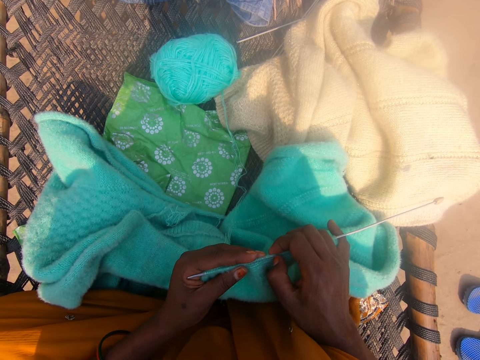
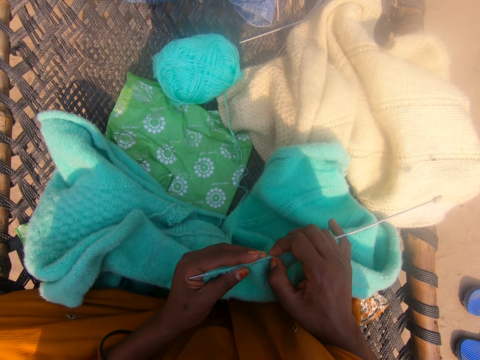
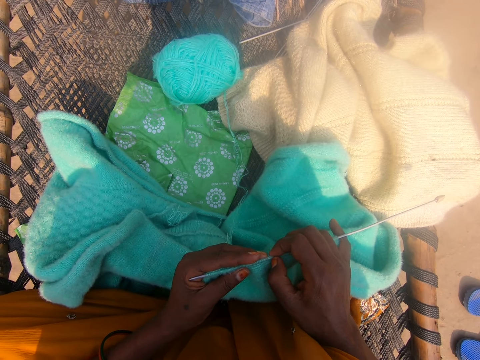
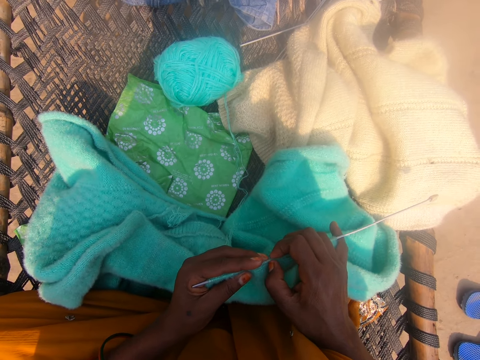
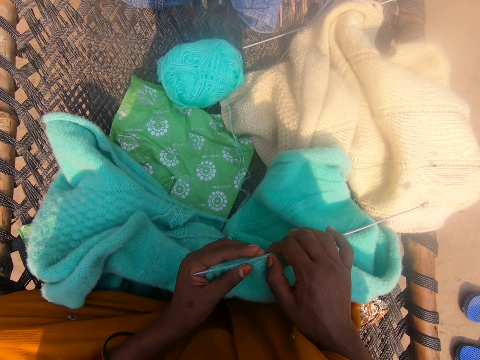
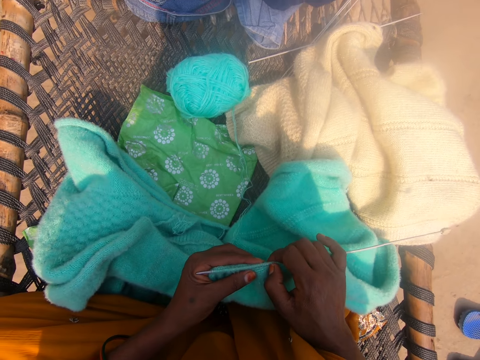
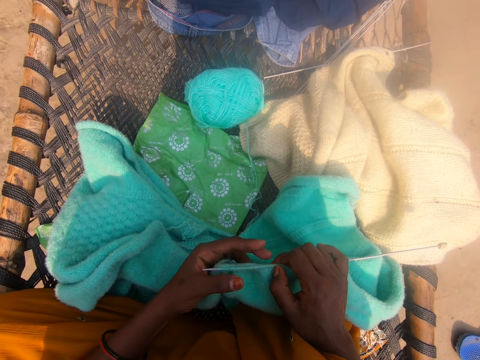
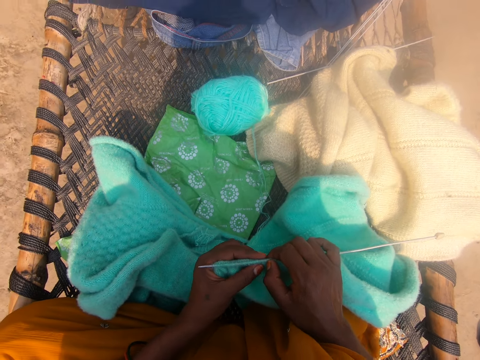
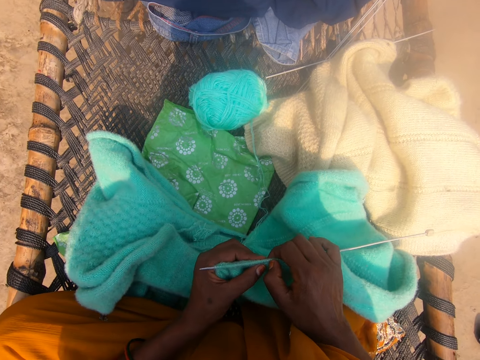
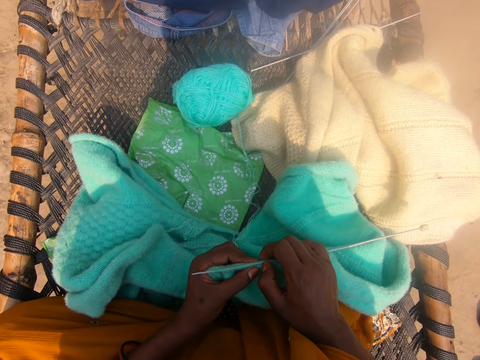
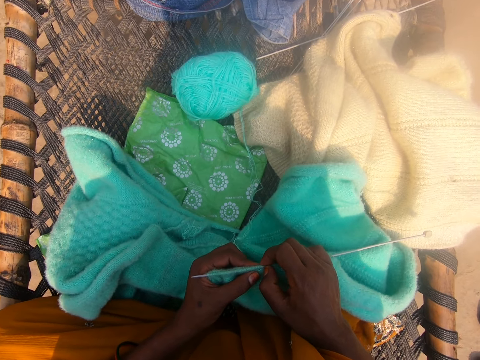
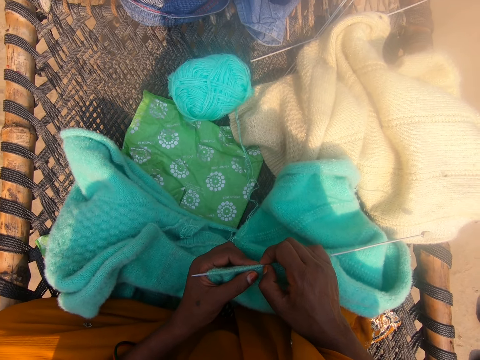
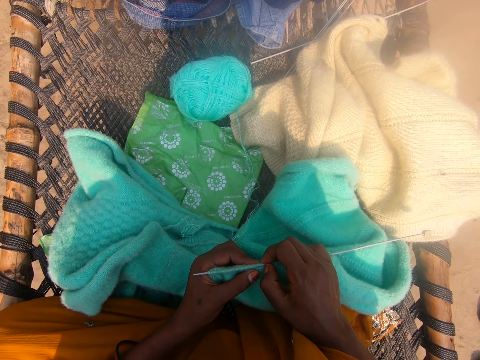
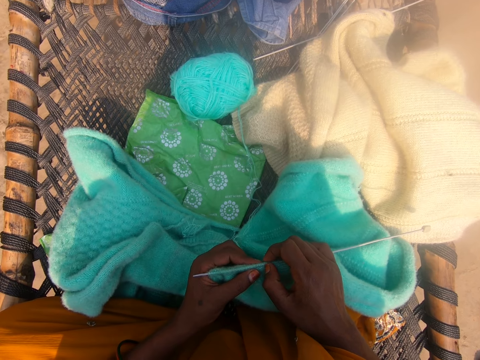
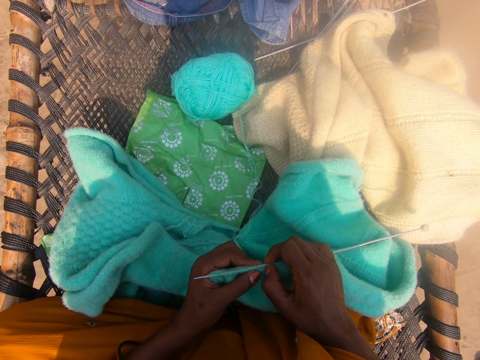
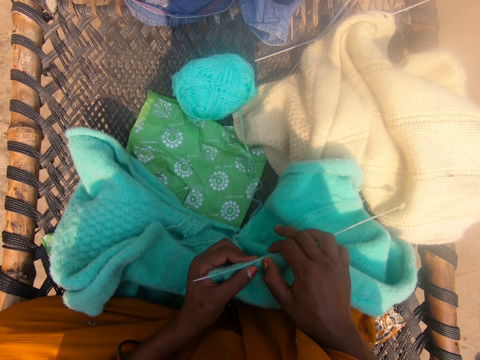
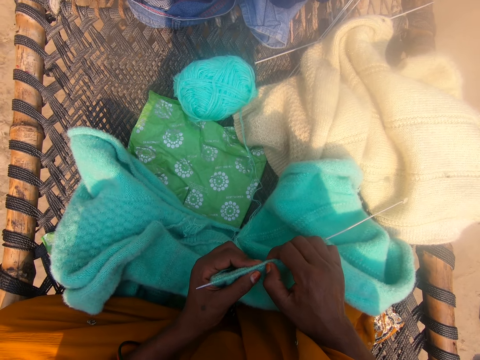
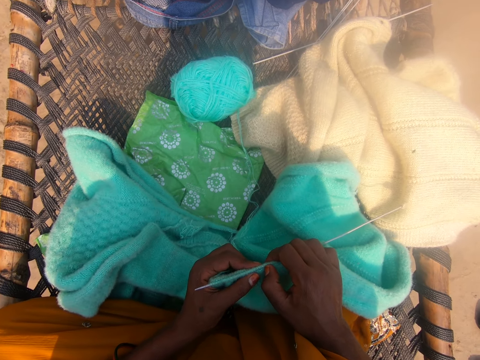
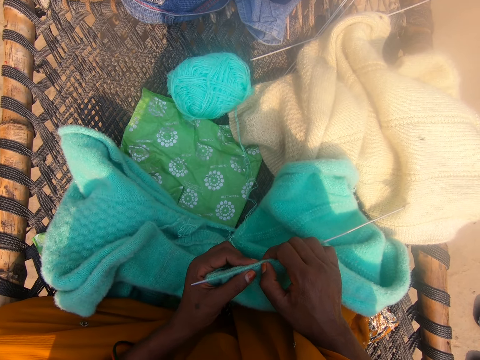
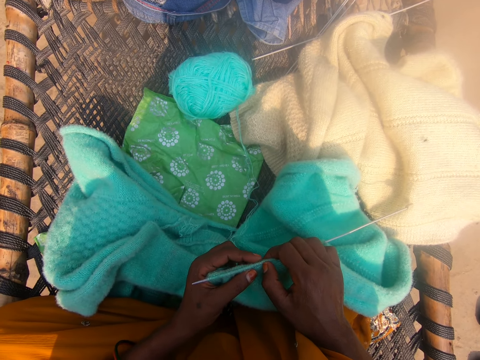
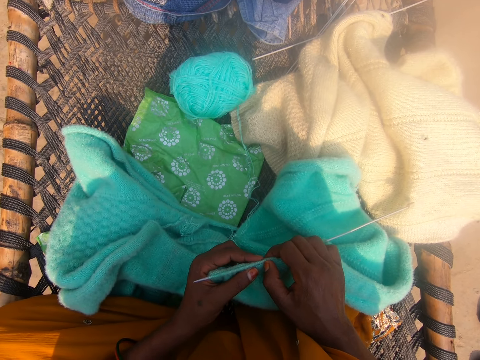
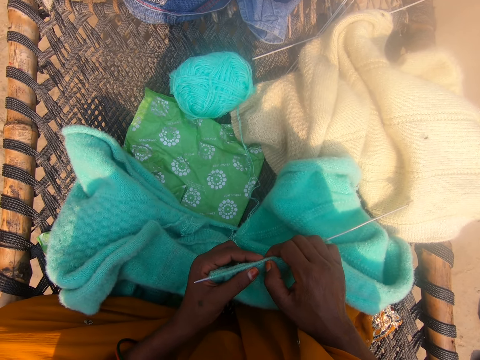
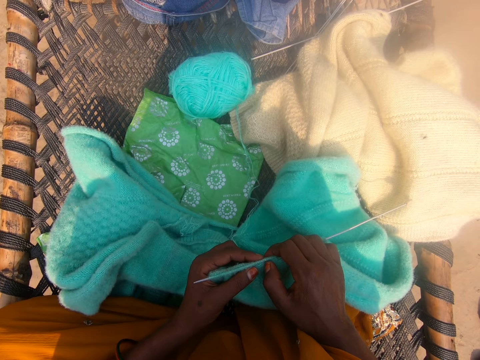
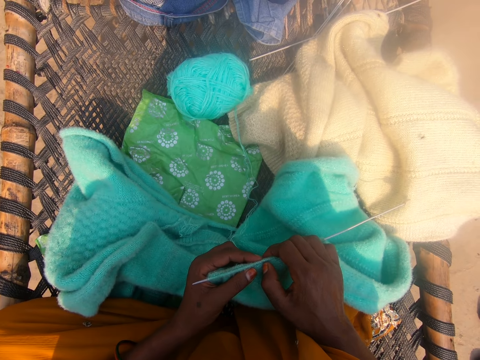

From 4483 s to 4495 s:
The camera wearer looks at the fabric. They touch the fabric.

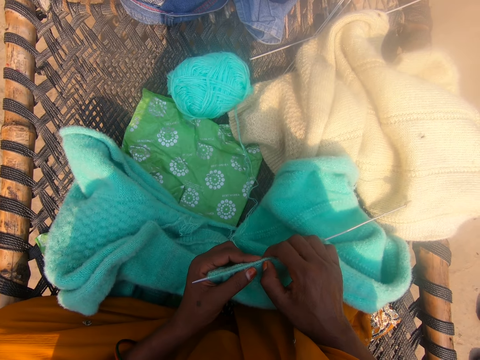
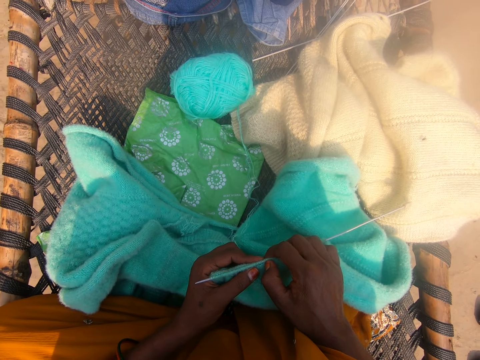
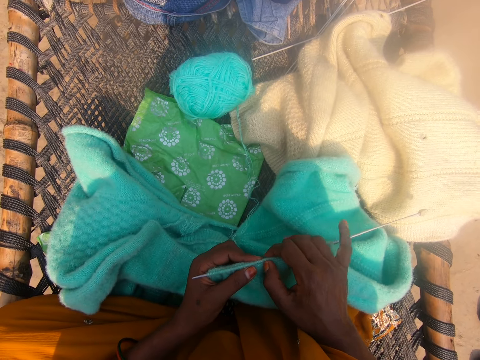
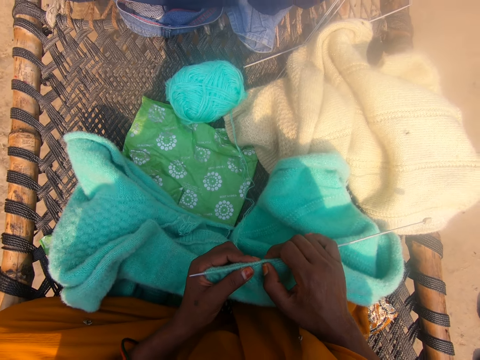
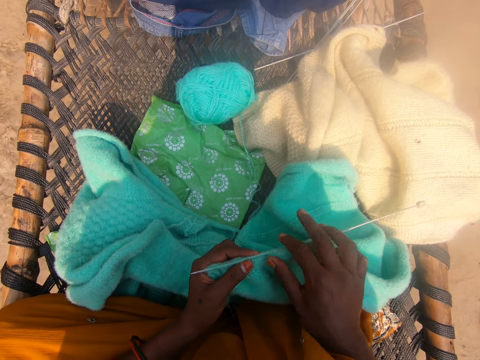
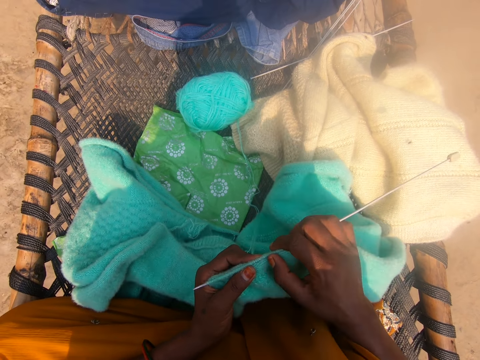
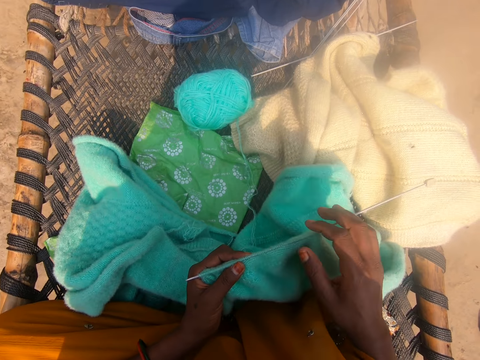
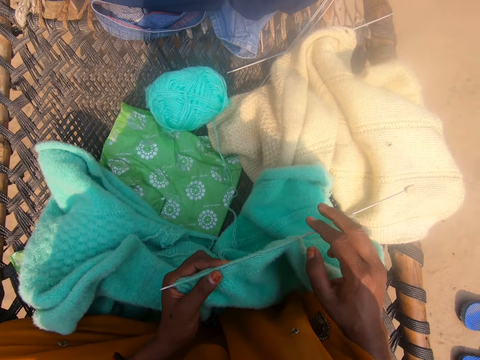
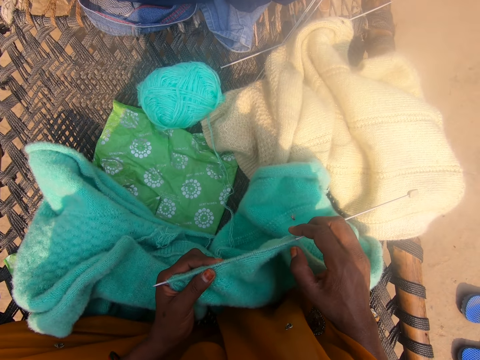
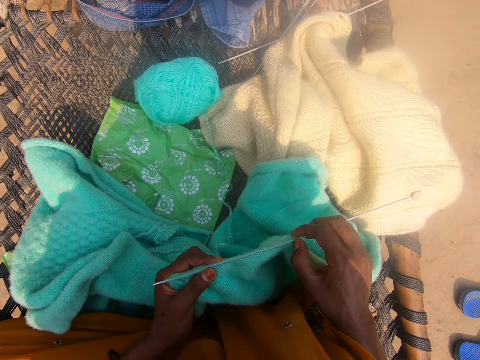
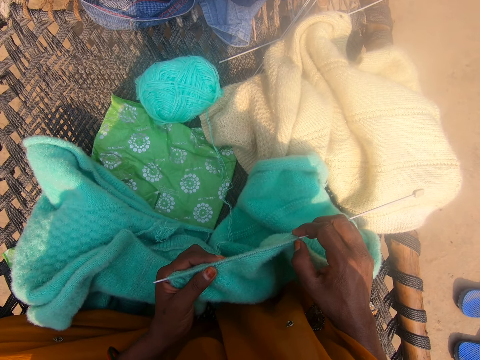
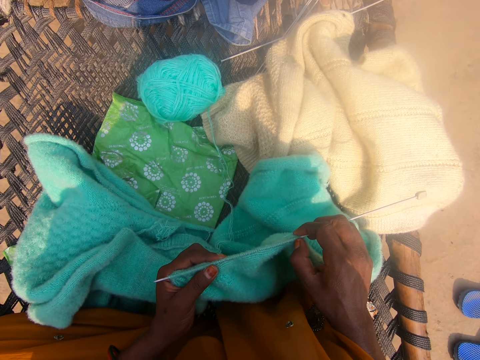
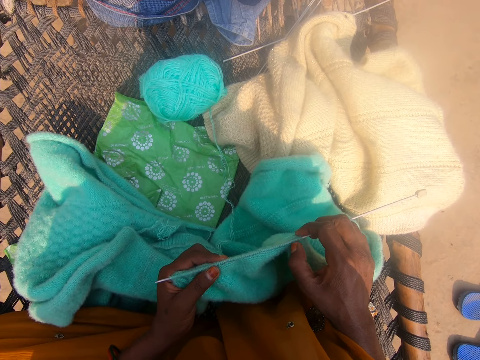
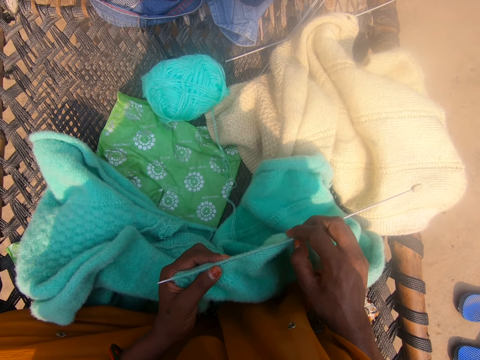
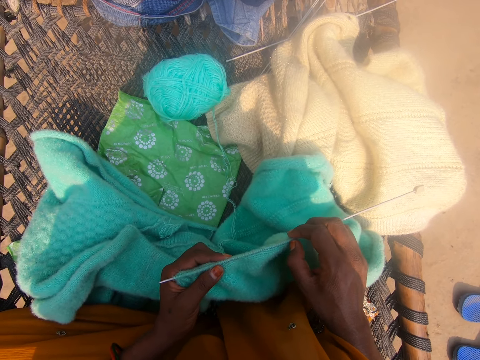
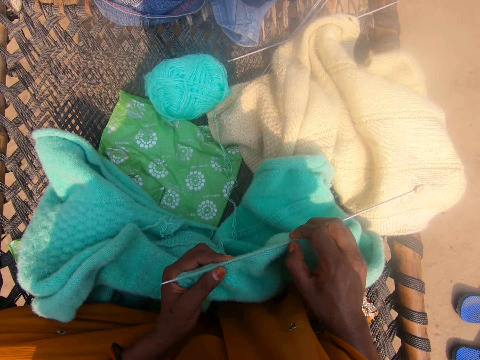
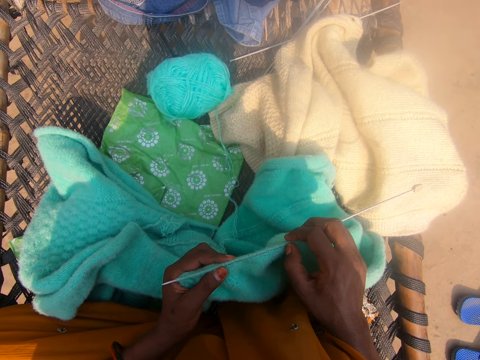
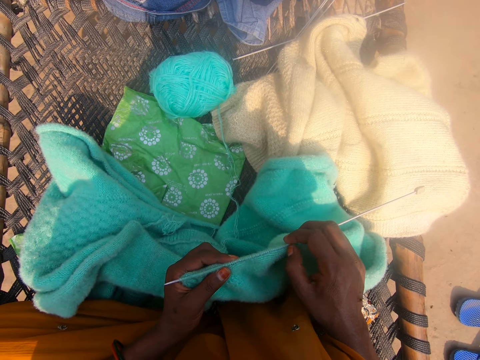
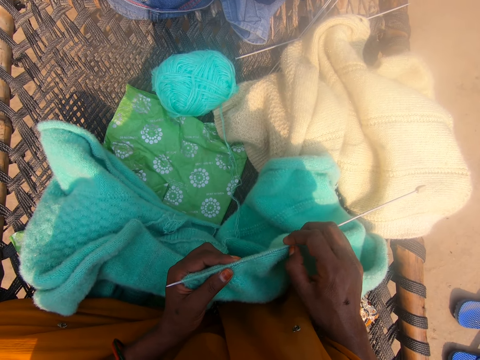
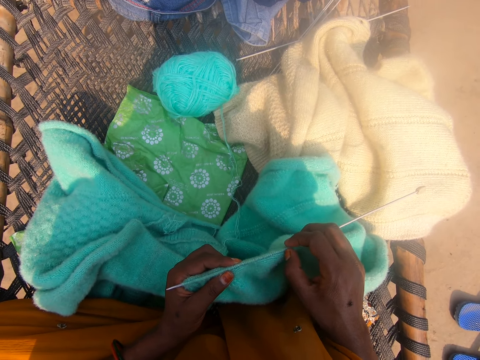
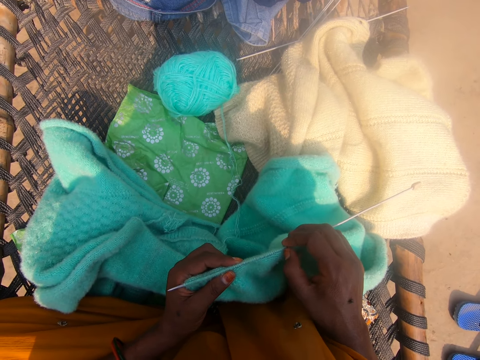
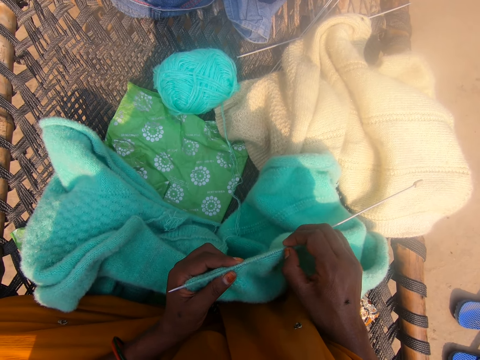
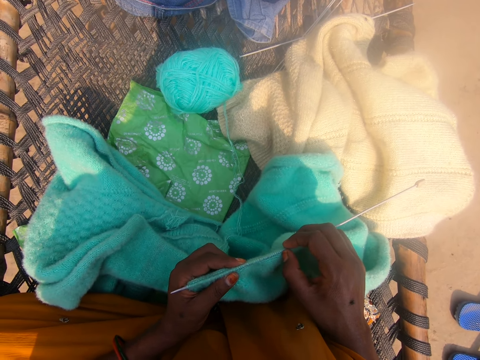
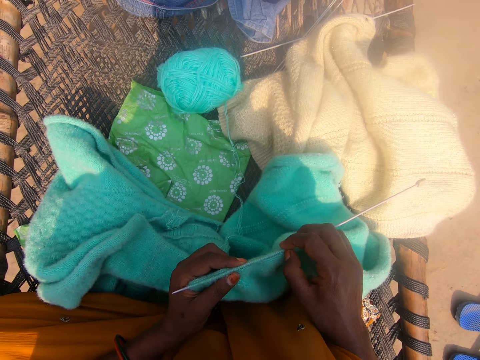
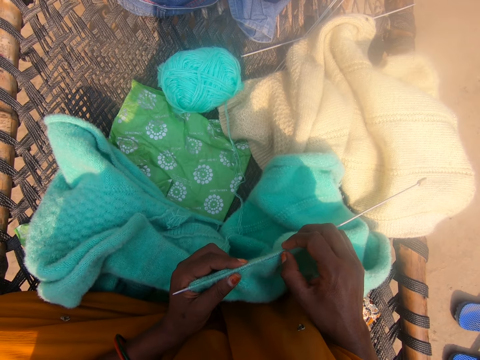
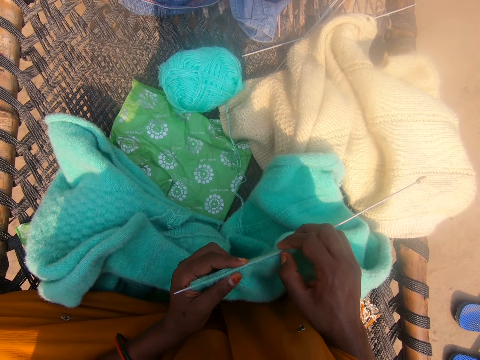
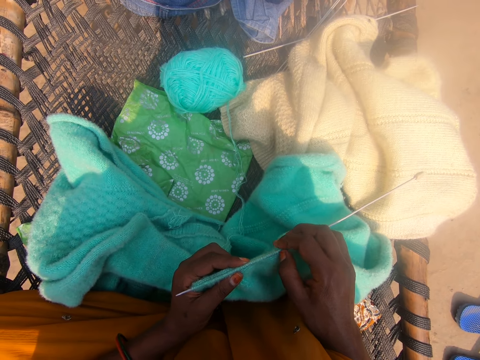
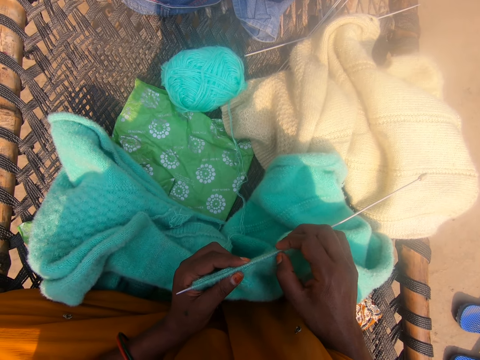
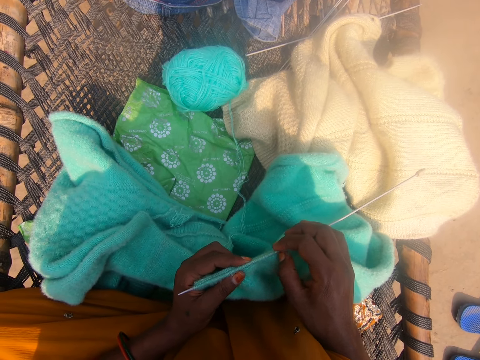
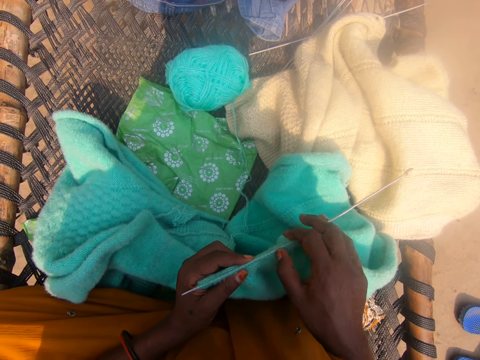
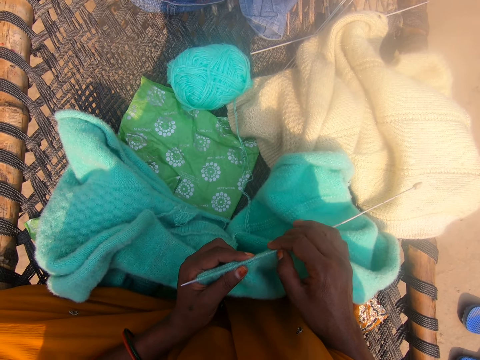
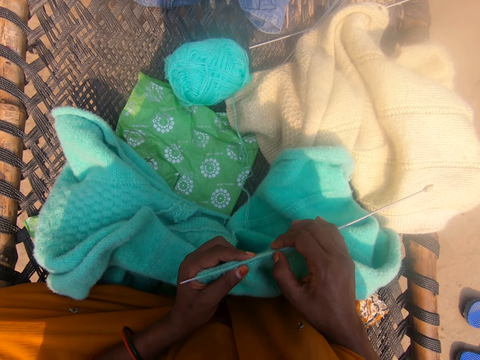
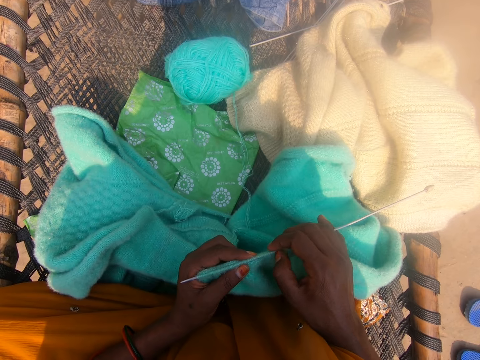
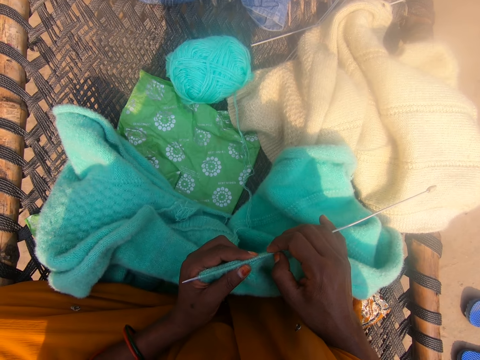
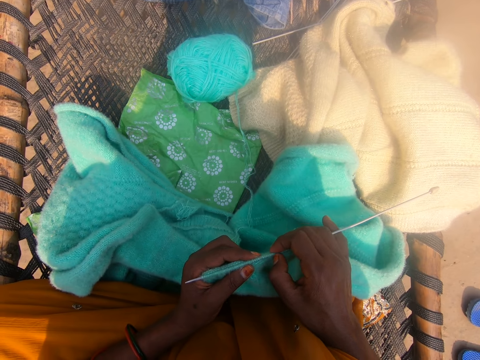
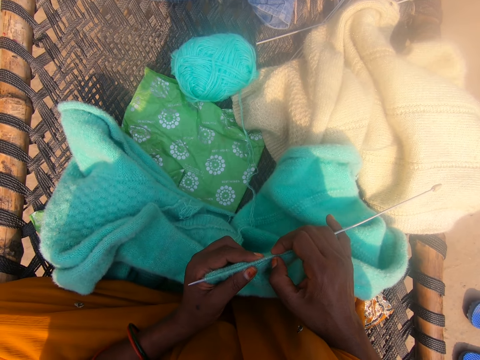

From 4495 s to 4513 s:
The camera wearer moves the fabric. They move the hand. They touch the needle. They count the knots of the fabric.
